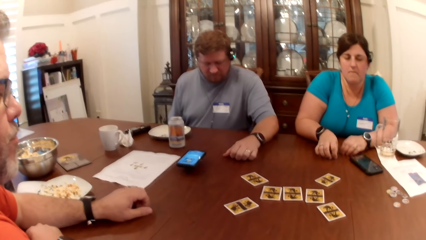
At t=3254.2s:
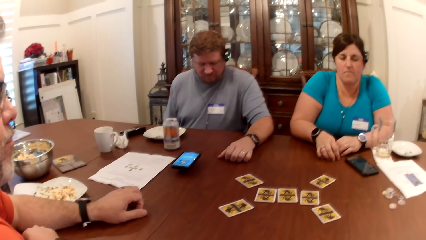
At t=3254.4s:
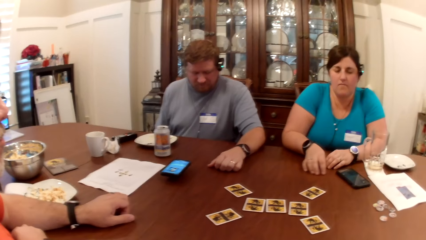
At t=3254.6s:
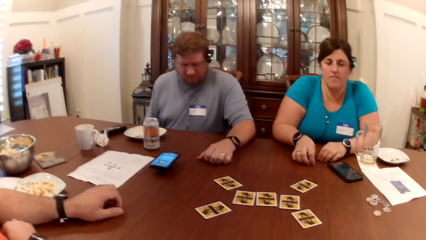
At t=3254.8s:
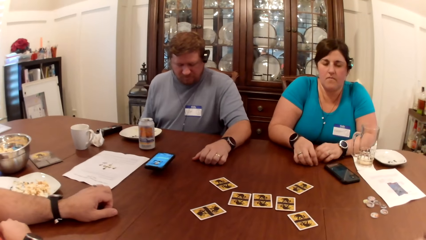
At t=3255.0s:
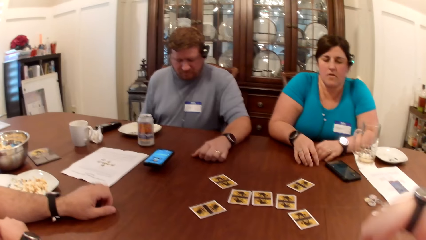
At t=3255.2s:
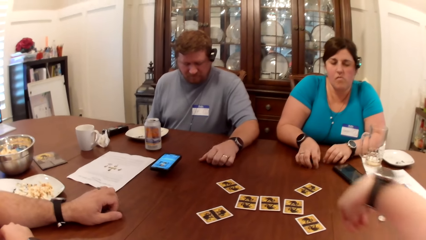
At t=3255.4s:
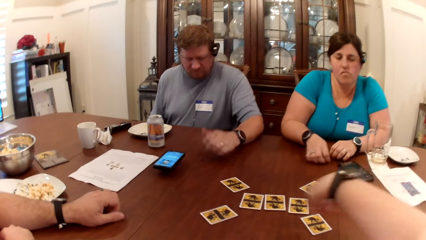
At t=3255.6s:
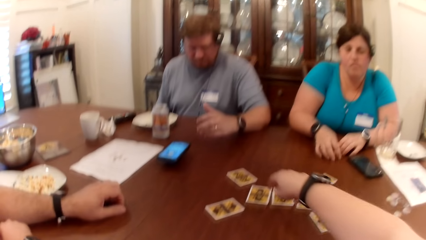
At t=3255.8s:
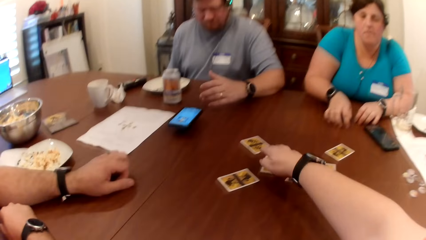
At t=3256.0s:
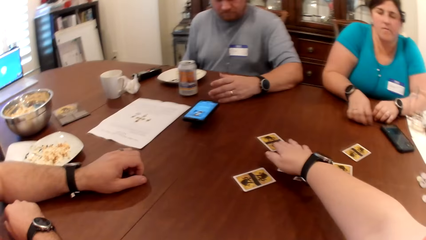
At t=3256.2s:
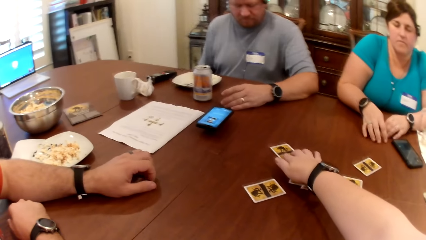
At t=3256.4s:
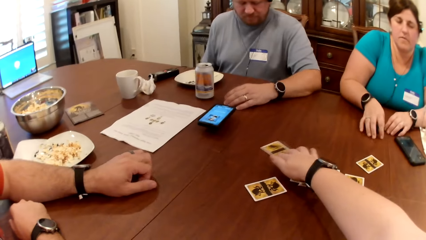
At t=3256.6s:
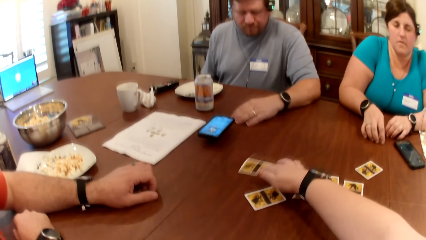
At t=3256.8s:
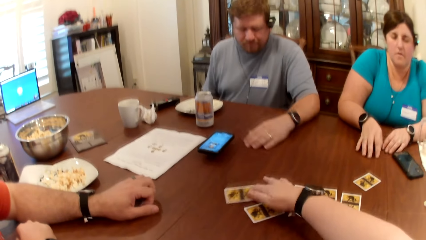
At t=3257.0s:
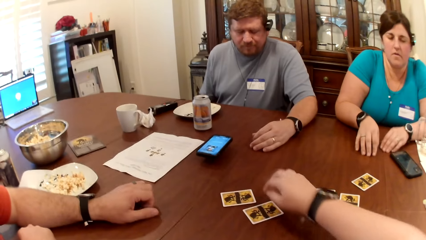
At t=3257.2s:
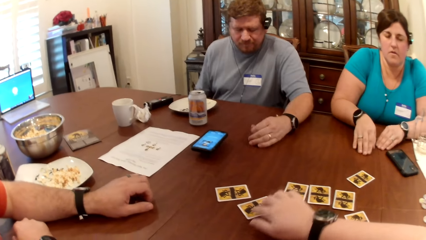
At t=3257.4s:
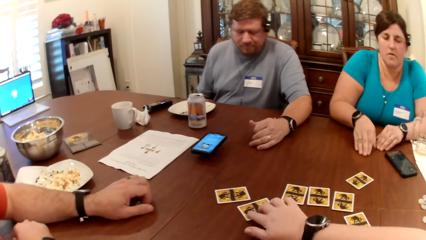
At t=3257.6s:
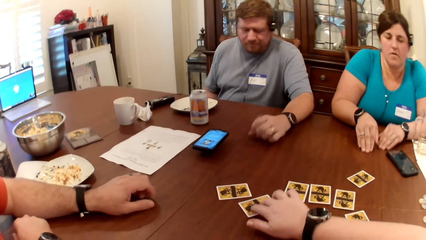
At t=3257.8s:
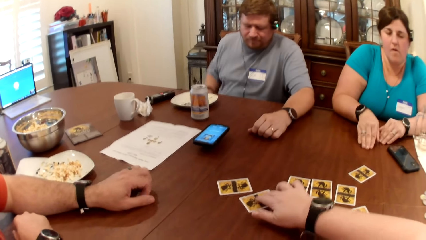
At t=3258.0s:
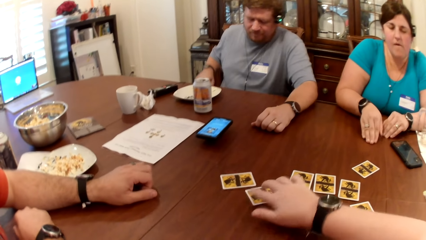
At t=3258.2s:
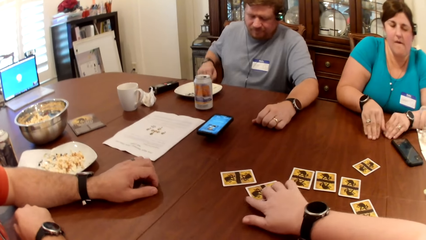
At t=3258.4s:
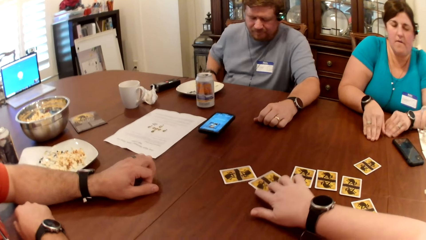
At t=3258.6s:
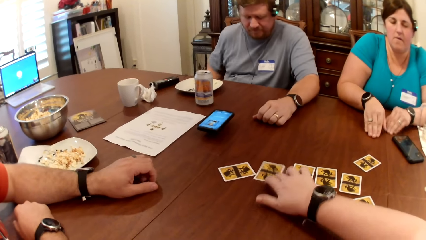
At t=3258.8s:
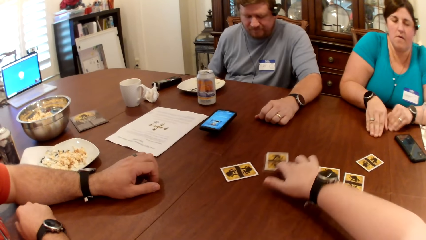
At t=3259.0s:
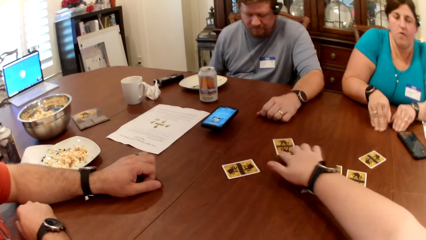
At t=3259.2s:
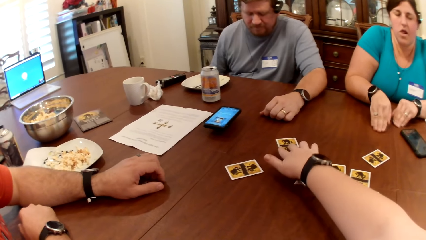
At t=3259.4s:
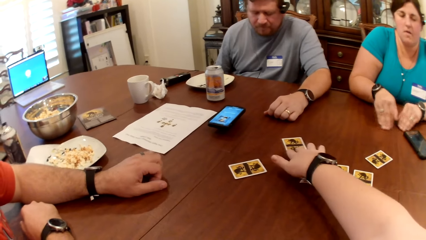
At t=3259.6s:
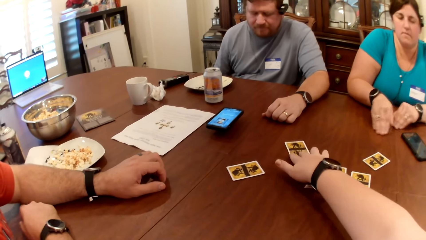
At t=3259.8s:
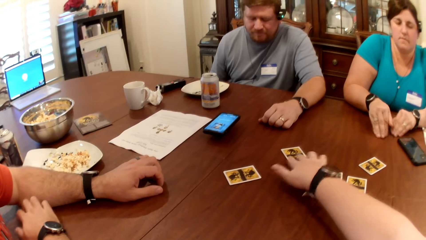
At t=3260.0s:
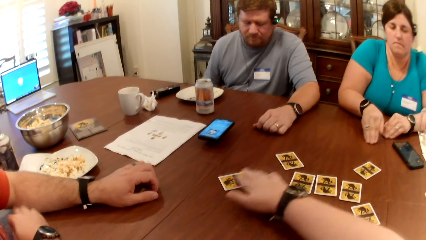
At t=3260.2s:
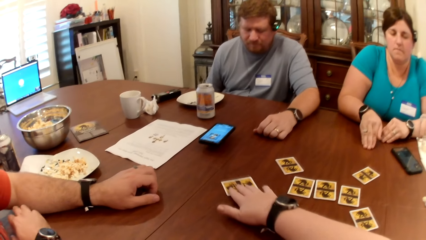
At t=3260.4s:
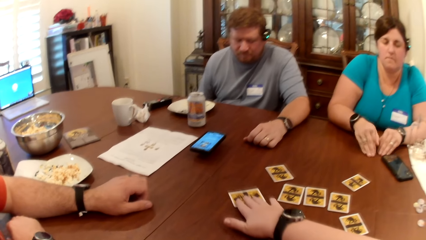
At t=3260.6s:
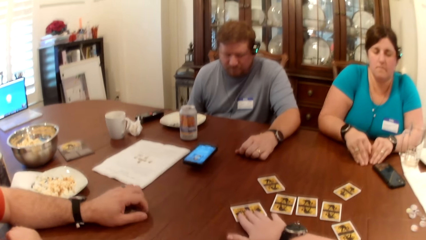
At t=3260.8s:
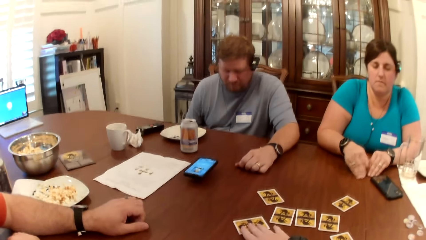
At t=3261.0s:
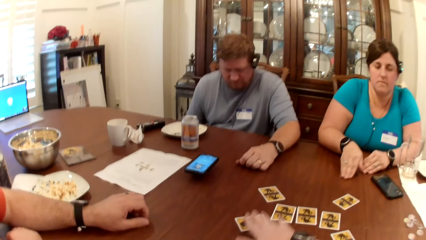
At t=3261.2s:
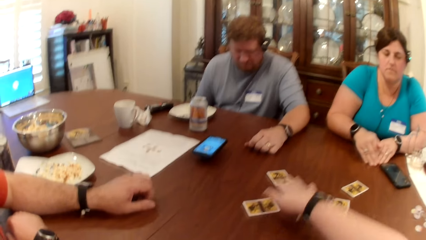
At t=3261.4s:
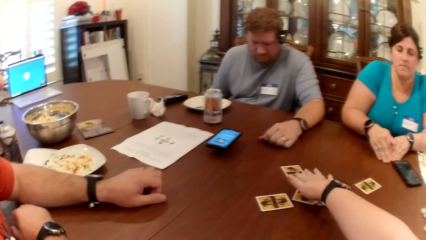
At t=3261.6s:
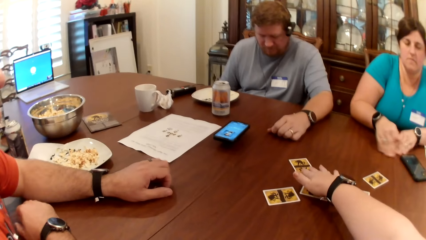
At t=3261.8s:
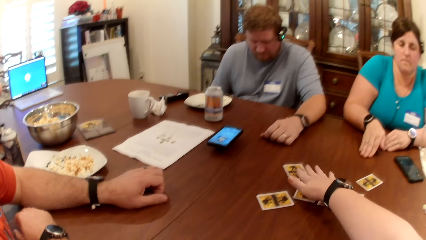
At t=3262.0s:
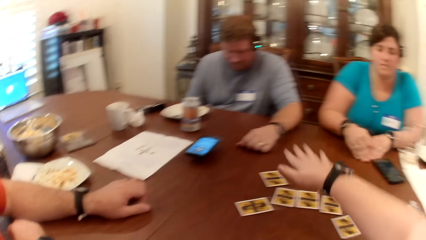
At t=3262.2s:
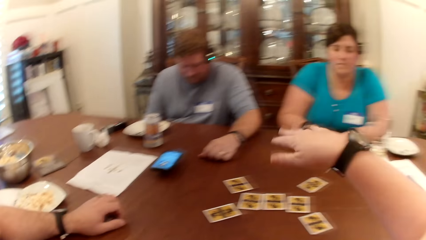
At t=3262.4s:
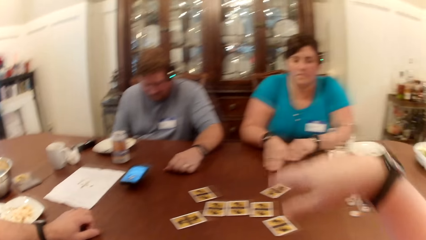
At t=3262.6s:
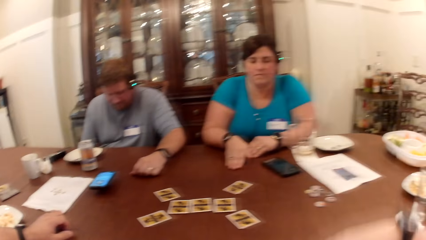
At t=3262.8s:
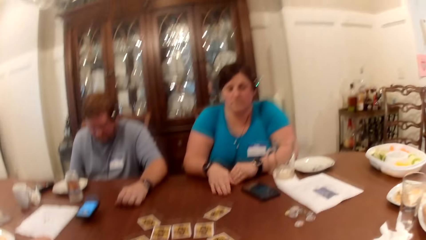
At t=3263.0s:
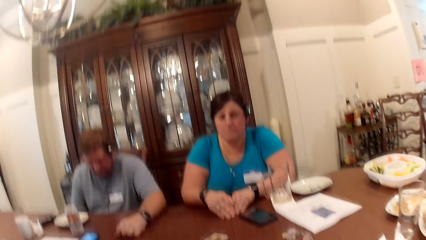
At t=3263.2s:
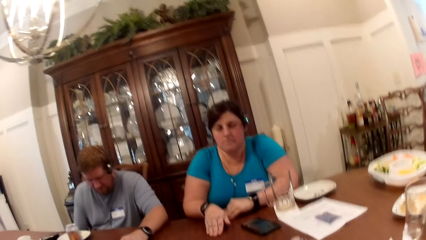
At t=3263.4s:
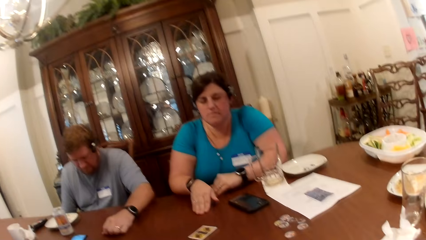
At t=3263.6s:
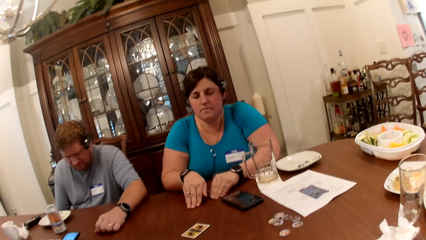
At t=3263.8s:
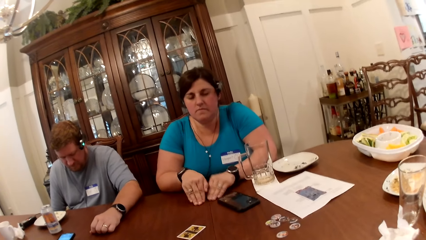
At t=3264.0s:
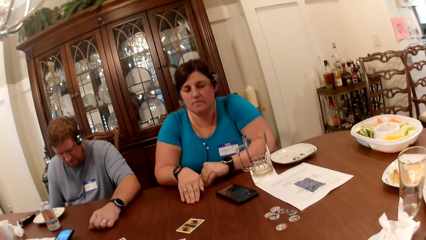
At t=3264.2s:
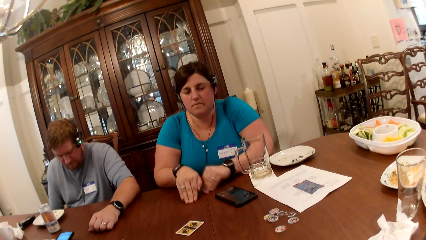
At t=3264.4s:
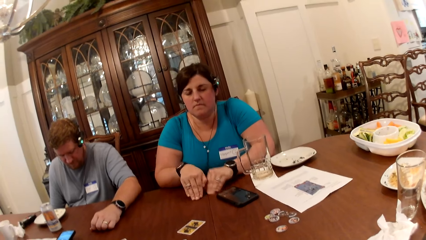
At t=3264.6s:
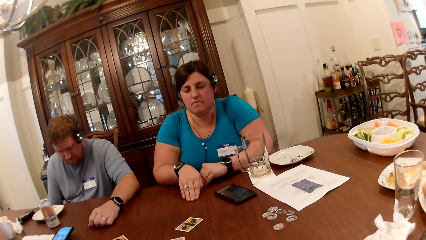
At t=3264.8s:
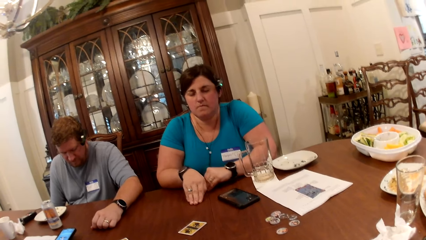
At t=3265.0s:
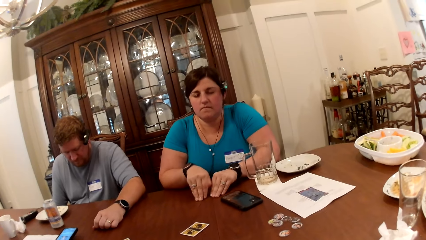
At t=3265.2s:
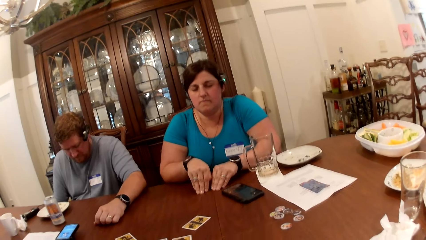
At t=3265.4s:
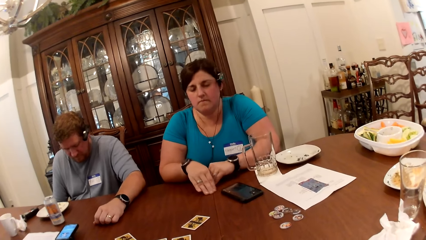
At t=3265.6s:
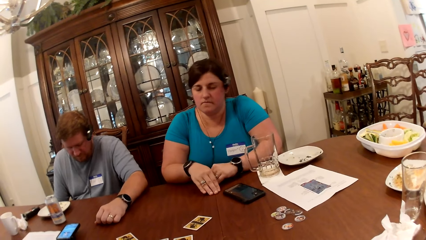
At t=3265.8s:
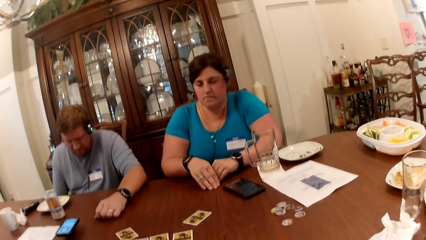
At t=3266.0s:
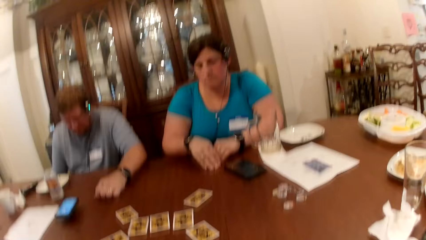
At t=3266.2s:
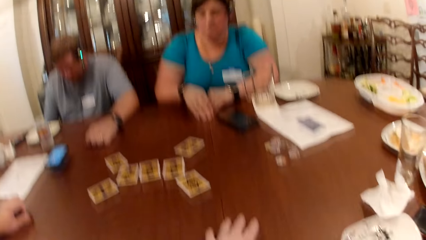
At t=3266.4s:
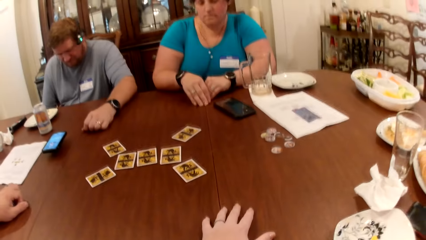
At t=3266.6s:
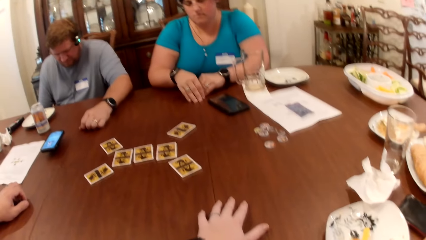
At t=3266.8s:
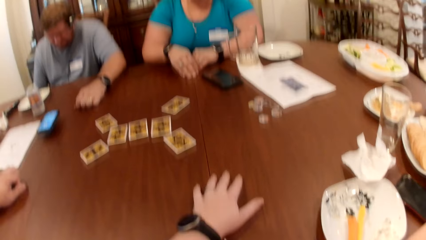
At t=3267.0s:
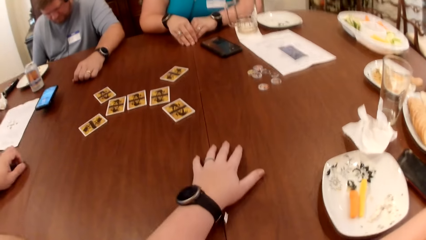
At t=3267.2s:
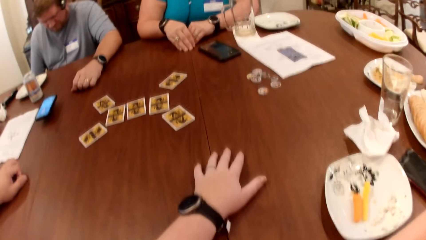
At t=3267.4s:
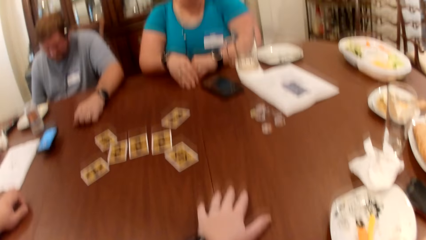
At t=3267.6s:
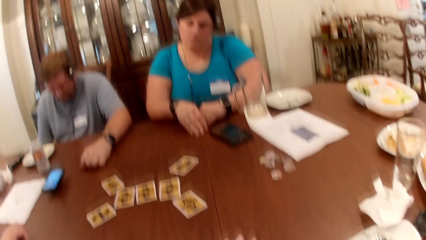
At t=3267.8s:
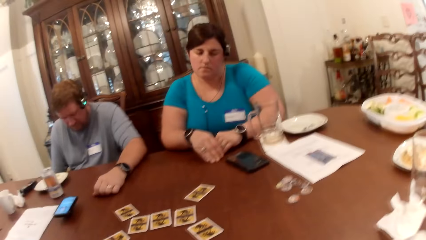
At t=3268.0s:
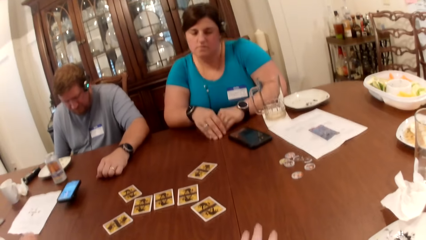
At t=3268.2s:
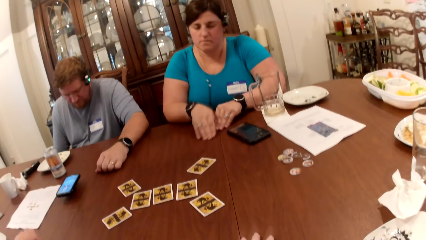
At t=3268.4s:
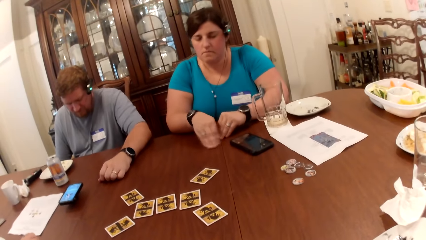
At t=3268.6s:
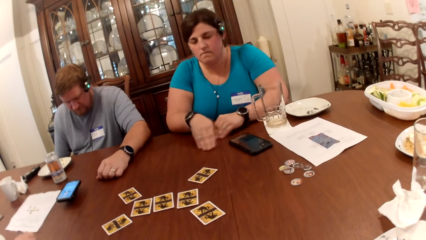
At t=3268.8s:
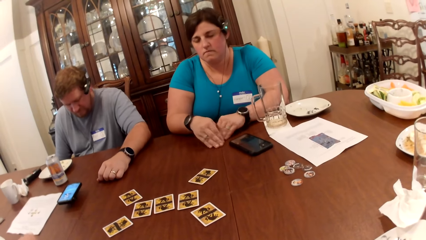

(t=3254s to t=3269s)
The camera wearer picks up some cards on the table with her right hand. She moves the card on the table. The camera wearer, the man and the woman listen to a virtual call. The camera wearer looks around.
